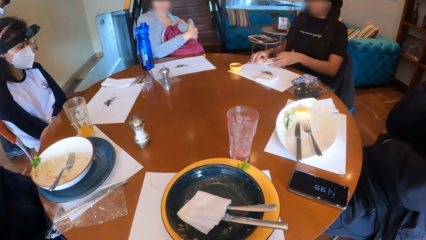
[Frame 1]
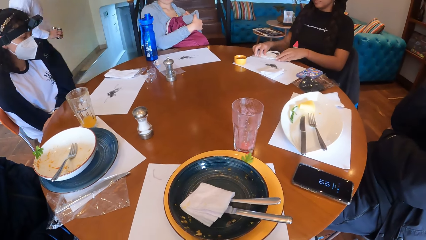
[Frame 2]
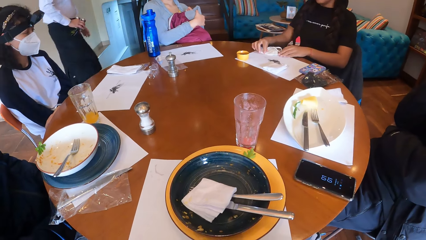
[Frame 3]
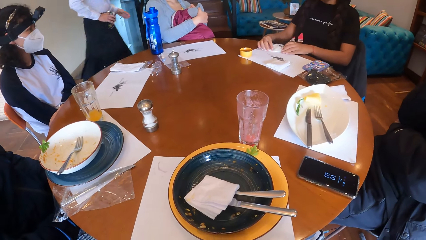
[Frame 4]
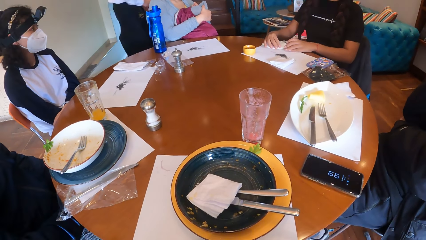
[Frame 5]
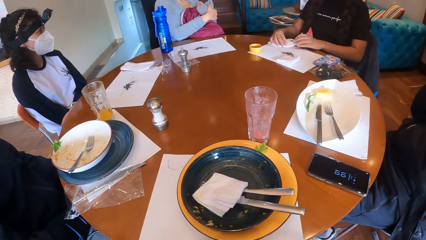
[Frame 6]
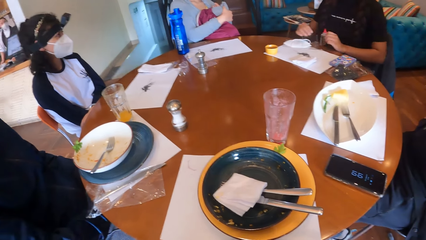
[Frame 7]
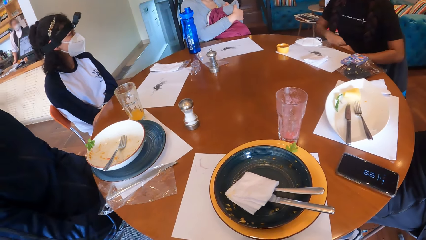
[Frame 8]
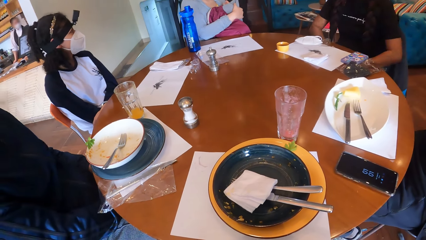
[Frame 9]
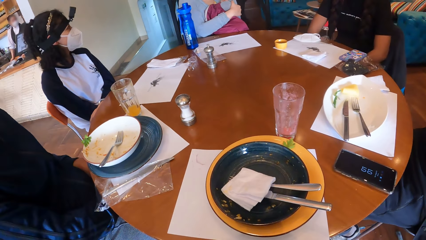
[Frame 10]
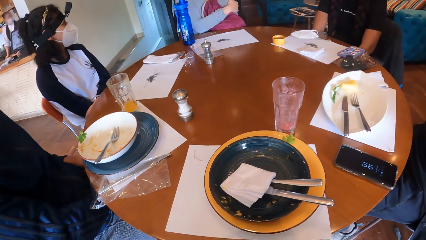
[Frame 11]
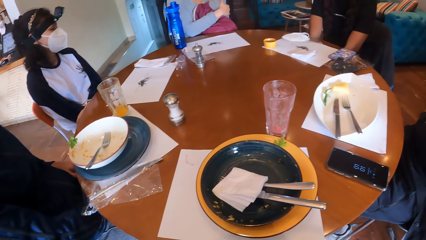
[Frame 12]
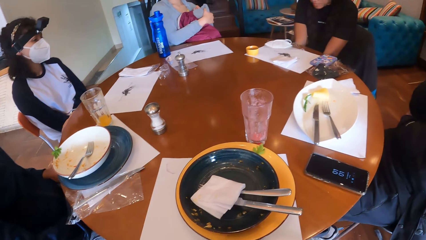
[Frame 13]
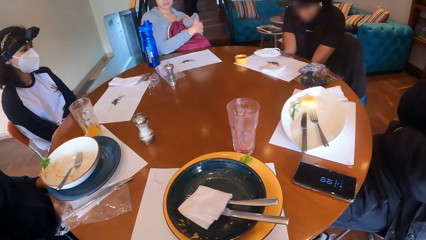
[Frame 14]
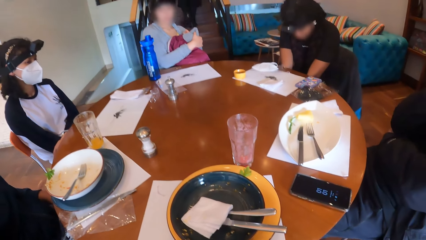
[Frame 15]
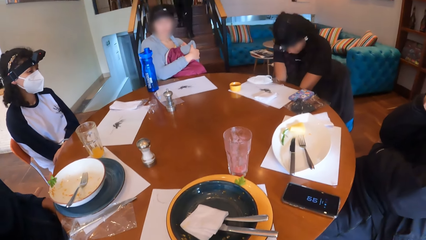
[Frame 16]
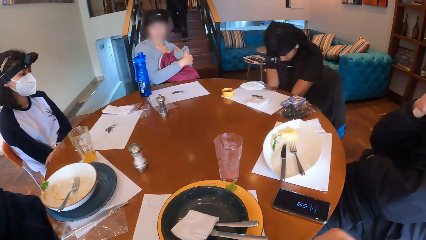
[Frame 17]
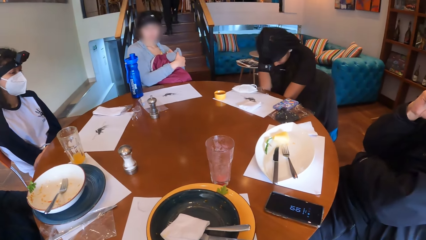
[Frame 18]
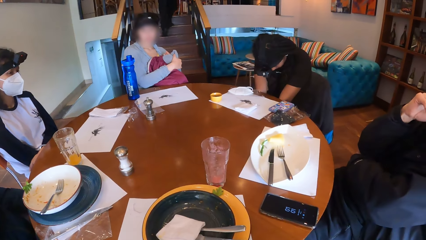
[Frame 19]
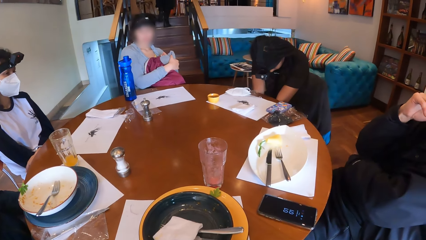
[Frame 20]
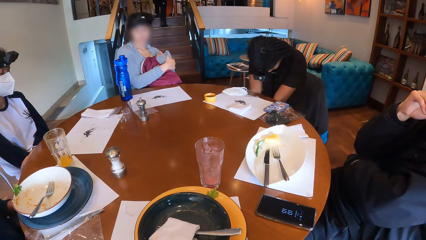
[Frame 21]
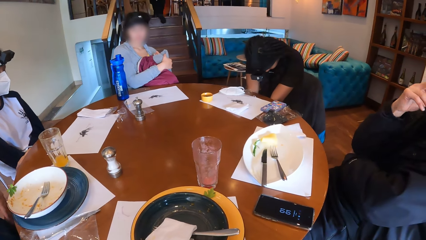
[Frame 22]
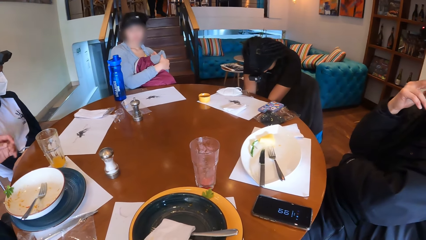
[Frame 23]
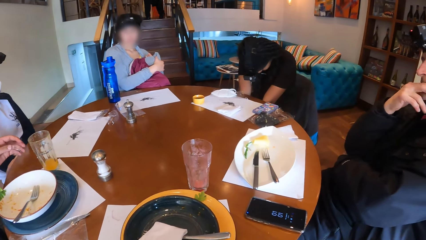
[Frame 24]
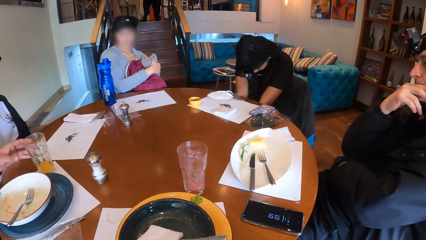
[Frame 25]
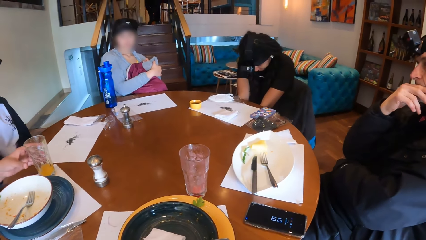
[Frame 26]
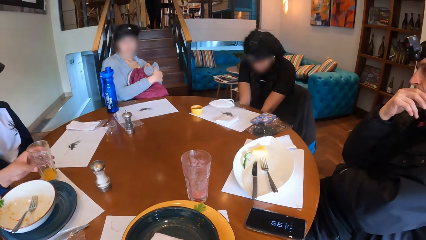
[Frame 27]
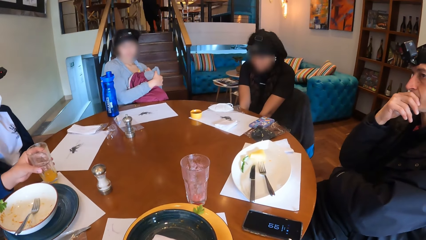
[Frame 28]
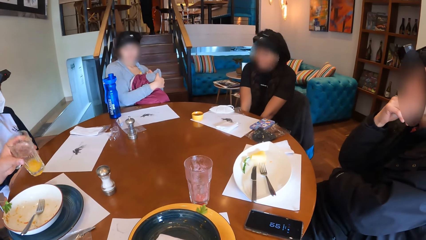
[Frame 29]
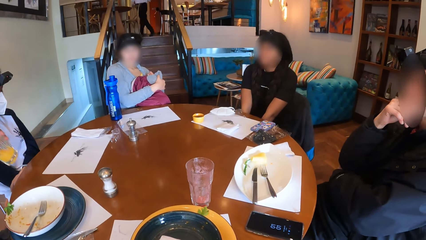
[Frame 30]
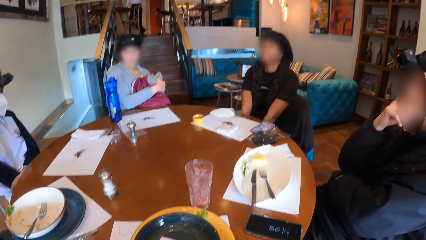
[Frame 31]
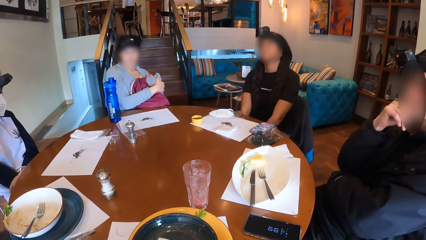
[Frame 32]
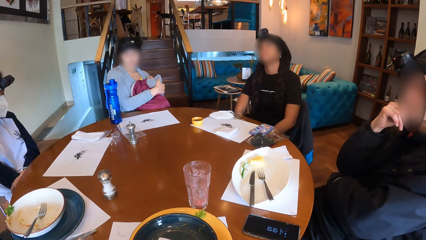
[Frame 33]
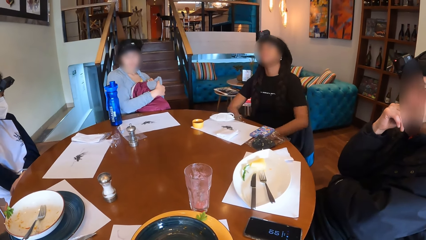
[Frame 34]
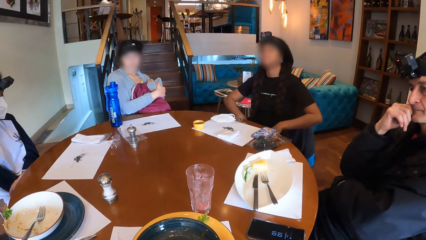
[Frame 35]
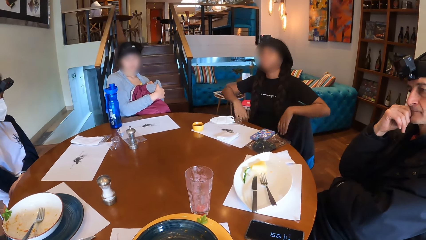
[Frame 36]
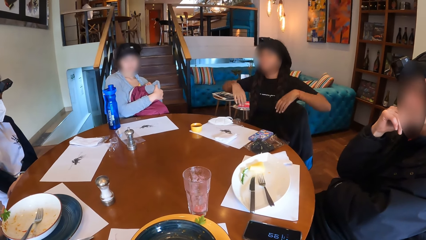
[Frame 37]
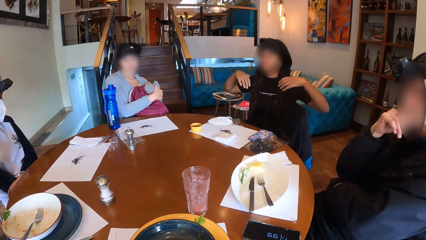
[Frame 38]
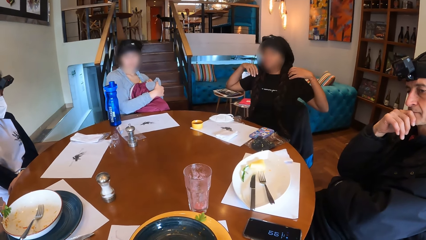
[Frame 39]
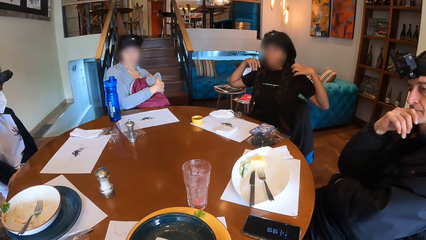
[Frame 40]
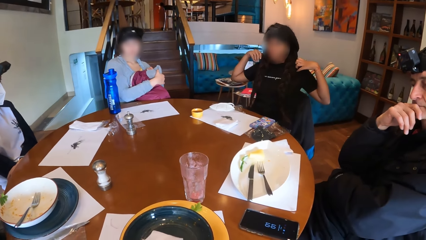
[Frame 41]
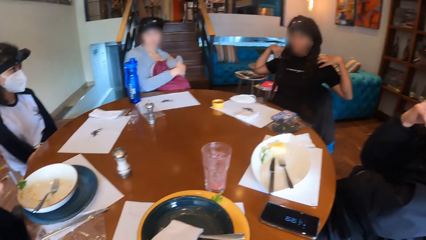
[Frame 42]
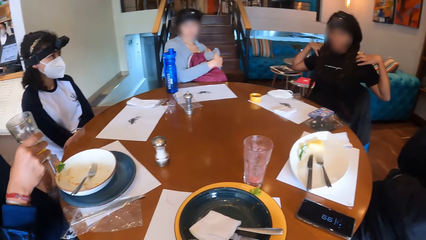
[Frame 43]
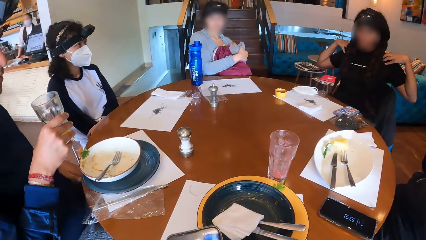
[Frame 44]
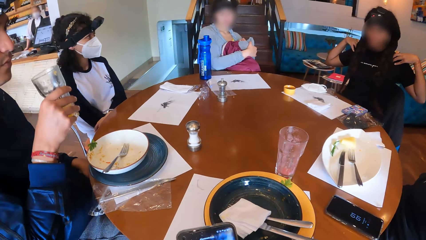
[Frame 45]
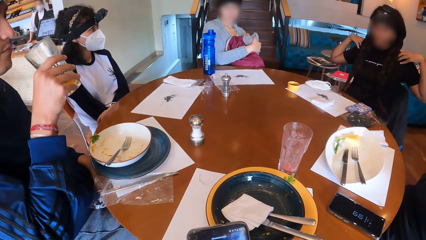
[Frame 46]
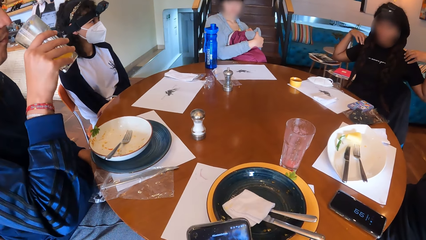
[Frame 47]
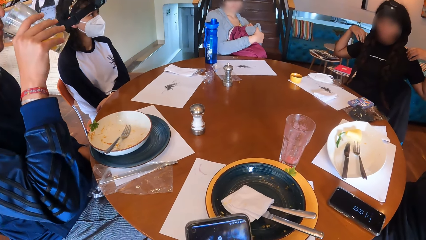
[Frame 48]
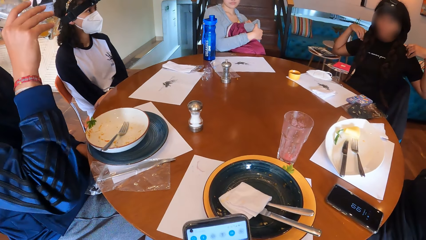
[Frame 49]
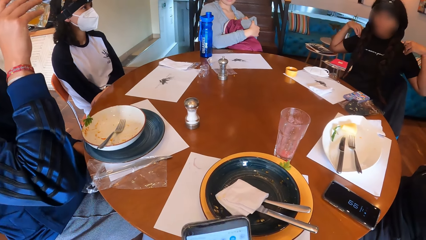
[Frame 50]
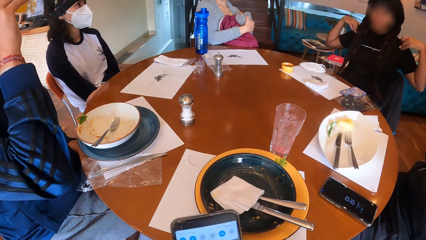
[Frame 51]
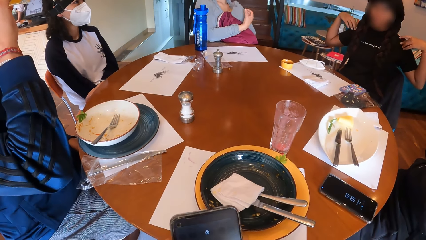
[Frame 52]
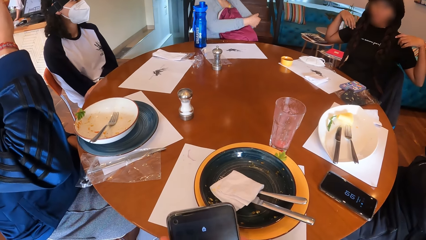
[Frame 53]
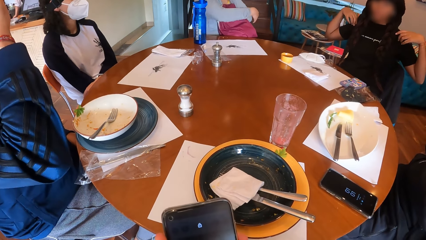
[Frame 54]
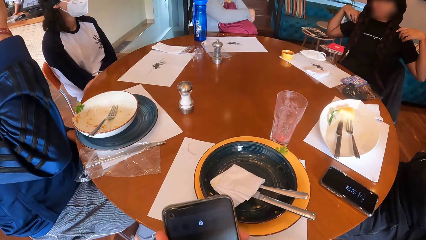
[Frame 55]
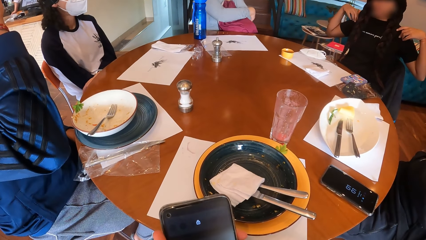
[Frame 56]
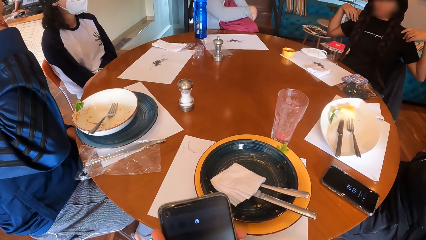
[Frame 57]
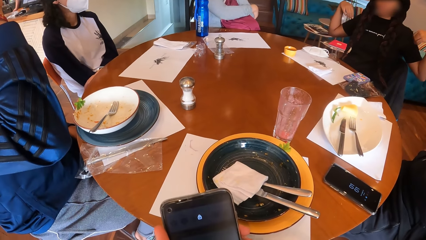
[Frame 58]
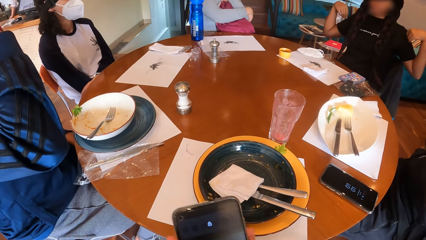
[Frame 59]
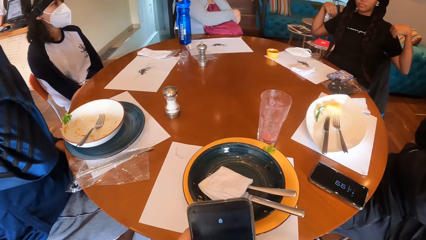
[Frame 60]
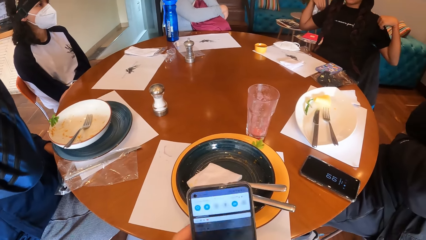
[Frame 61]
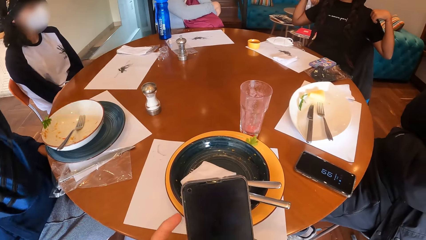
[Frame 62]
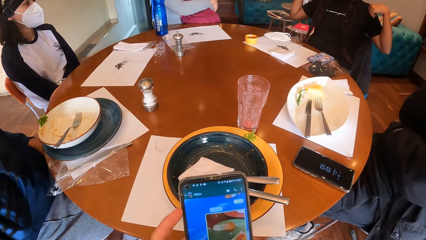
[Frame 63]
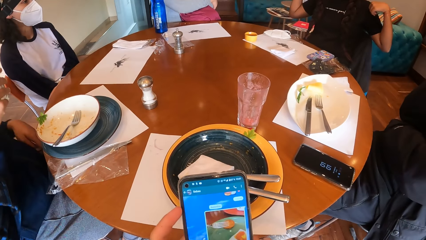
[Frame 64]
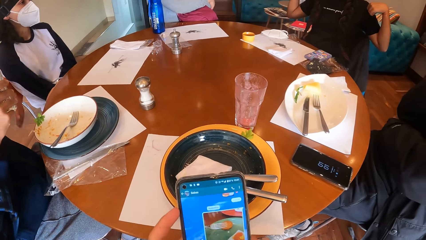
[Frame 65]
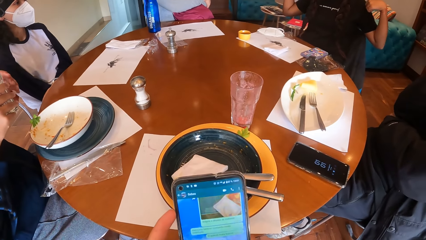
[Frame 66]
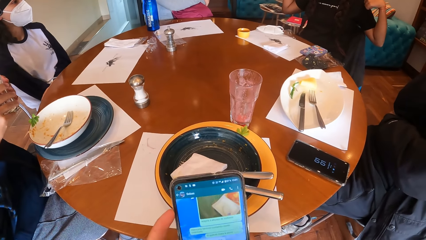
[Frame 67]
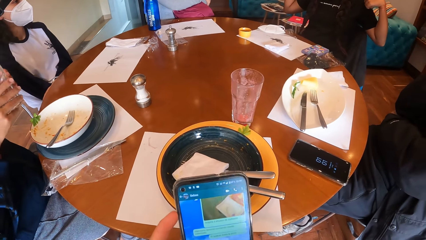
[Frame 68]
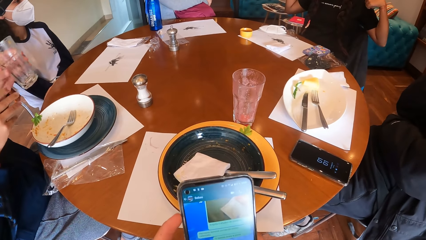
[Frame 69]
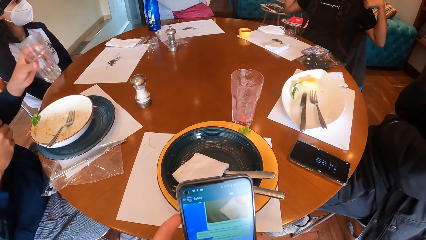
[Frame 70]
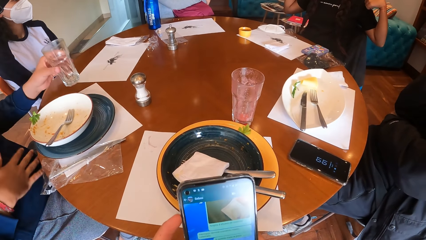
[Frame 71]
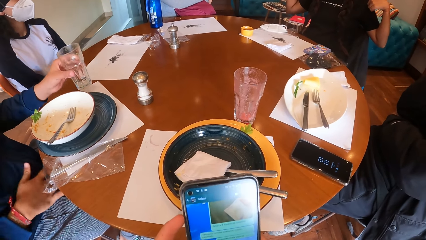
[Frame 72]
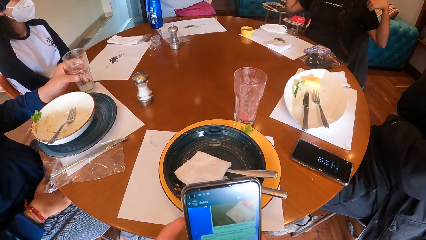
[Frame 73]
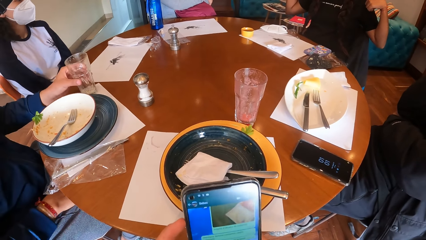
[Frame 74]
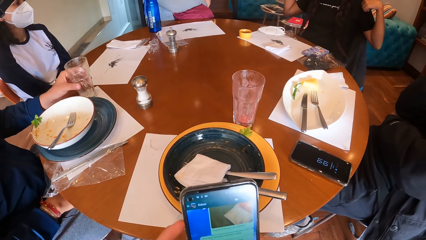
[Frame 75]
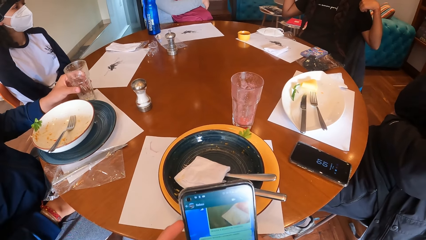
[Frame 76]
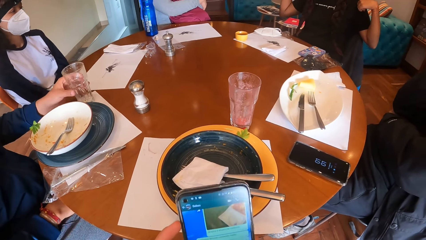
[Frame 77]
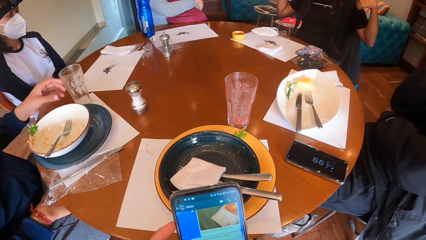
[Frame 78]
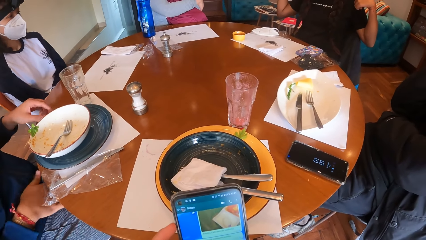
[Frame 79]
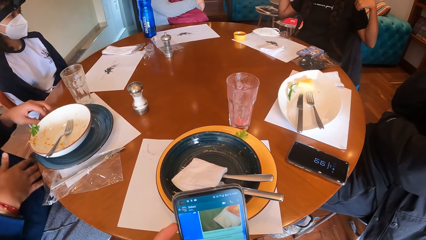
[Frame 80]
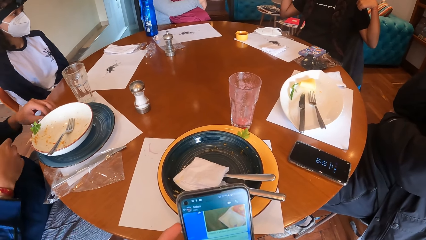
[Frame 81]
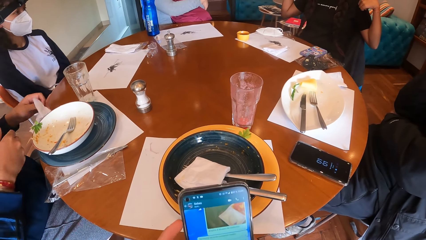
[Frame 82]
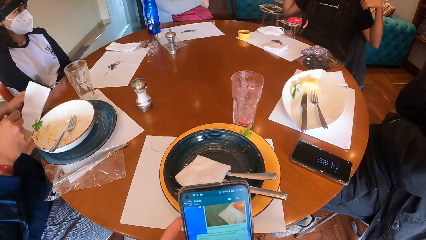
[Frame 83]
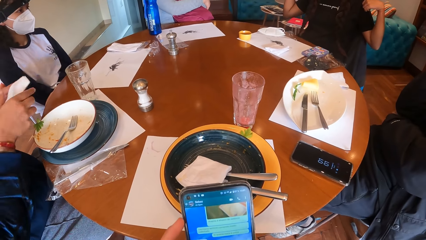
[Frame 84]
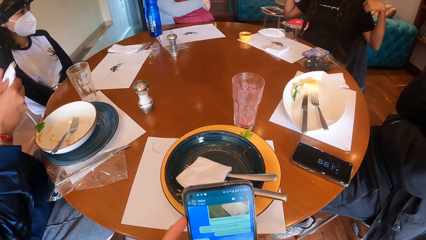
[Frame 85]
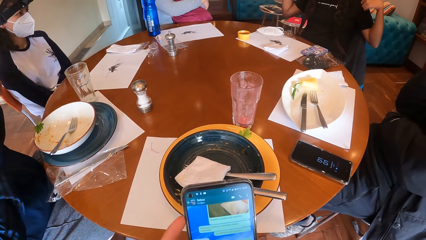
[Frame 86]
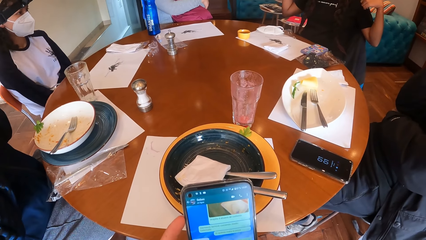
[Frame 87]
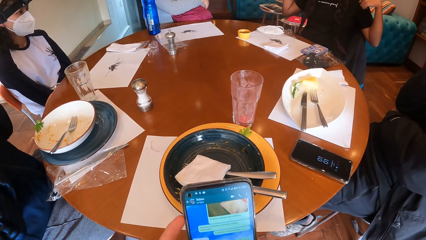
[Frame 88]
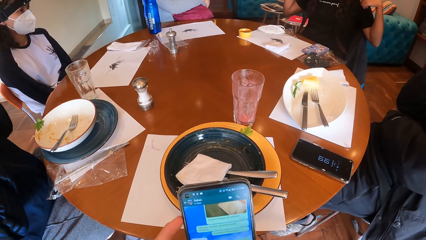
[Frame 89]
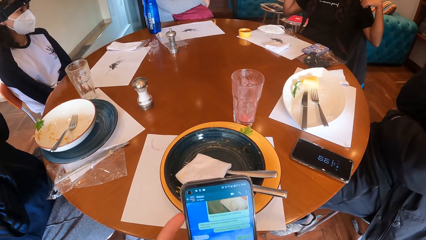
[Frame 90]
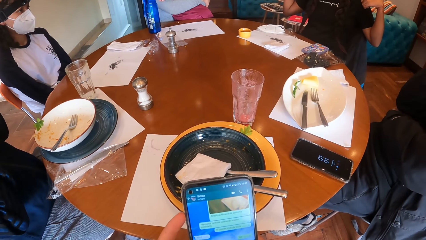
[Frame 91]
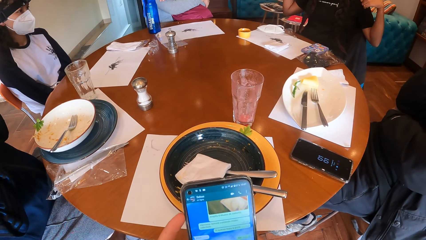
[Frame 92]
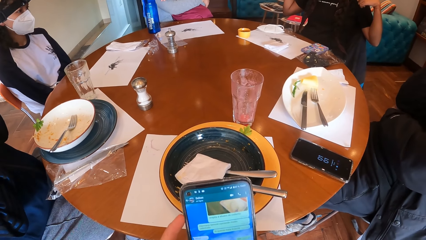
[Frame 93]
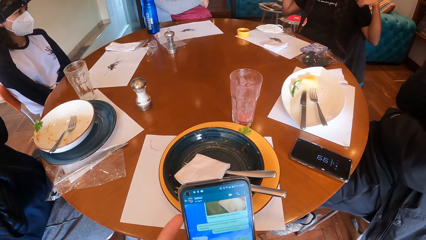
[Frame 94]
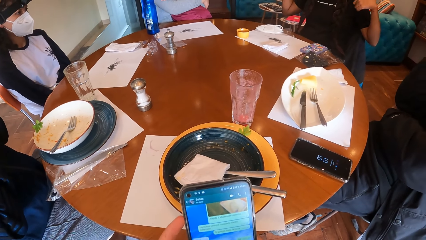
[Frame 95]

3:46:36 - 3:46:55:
A woman removes a serviette from the paper and places the paper and cellophane on the table with her hands. A waiter walks towards the staircase. The camera wearer looks around the table. A man picks a glass of juice from the table with his left hand. The woman places her hands on her shoulders and adjusts her clothes. The camera wearer operates a phone in her hands. The man drinks from the glass of juice in his right hand. The man places the glass on the table with his left hand. The camera wearer uses the phone. The man picks the piece of paper from the table with his left hand and holds the piece of paper with his hands.
